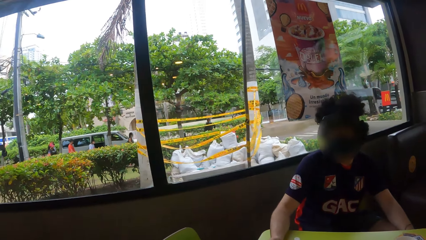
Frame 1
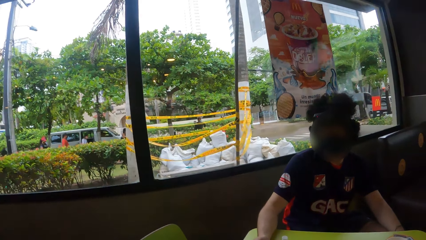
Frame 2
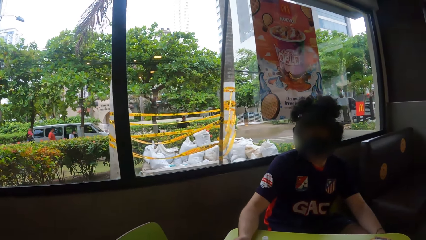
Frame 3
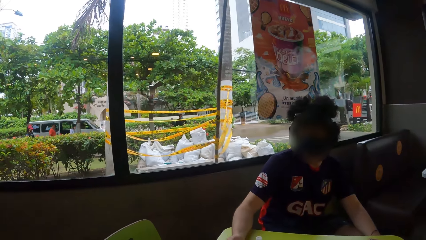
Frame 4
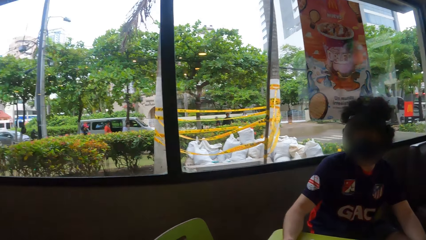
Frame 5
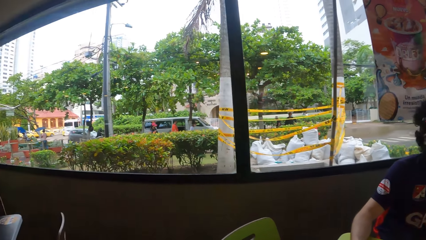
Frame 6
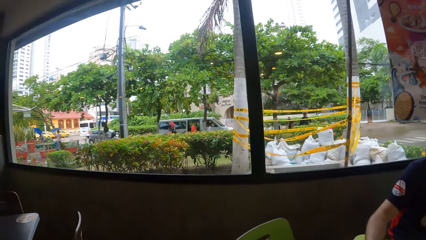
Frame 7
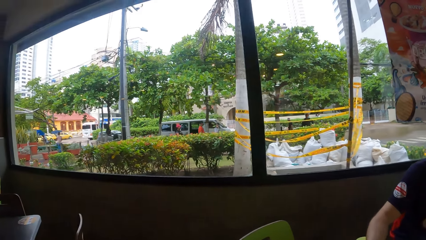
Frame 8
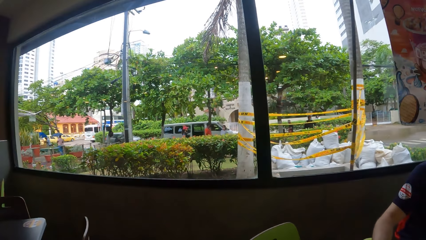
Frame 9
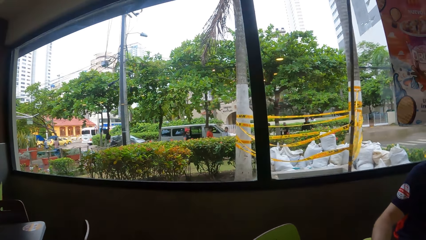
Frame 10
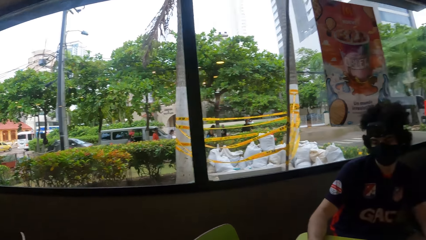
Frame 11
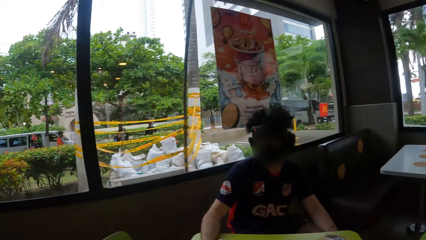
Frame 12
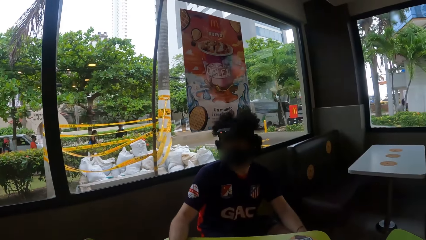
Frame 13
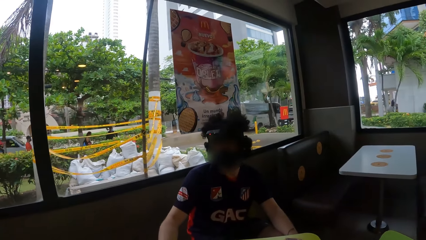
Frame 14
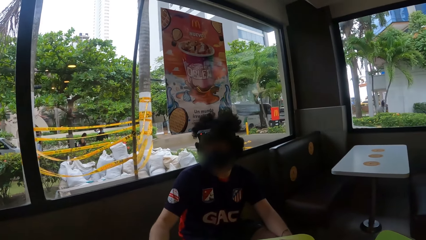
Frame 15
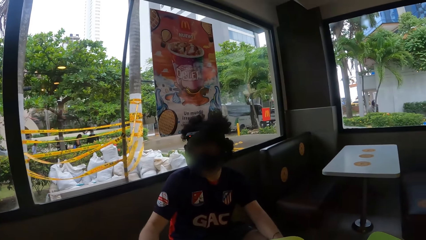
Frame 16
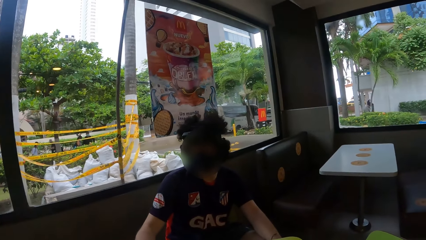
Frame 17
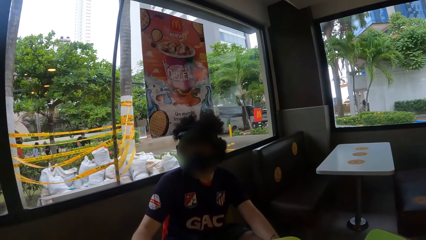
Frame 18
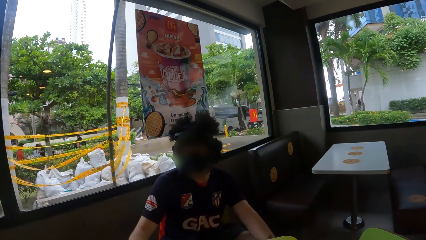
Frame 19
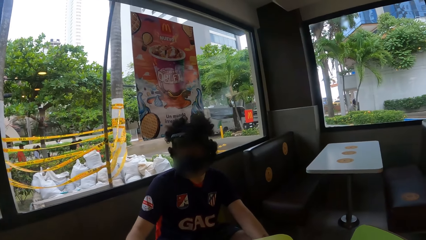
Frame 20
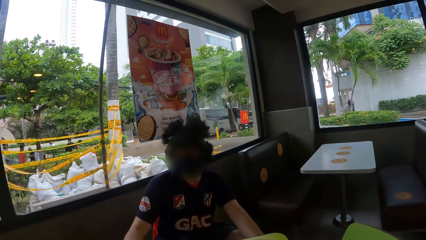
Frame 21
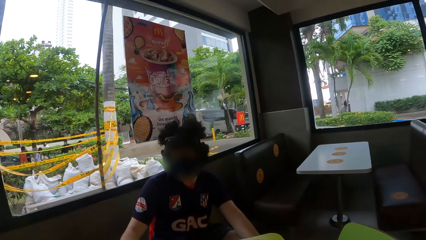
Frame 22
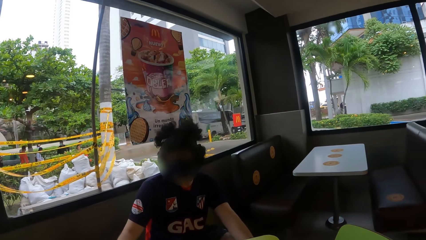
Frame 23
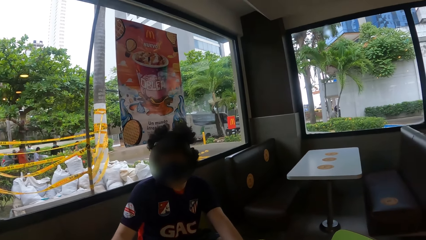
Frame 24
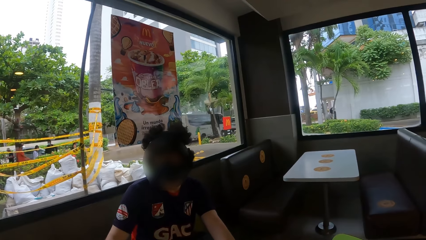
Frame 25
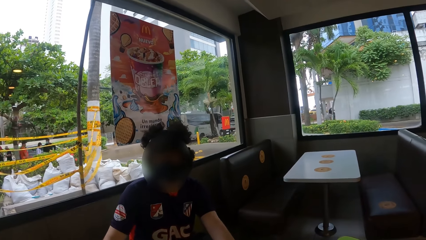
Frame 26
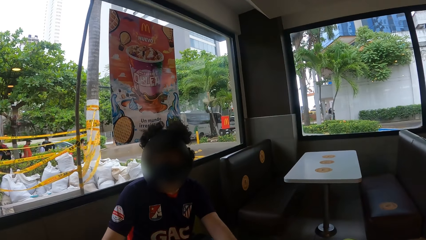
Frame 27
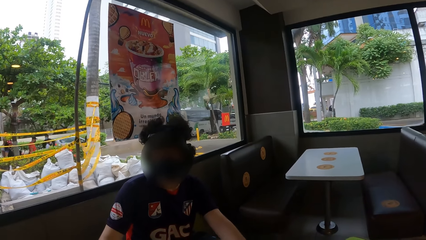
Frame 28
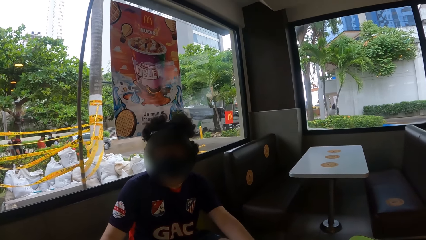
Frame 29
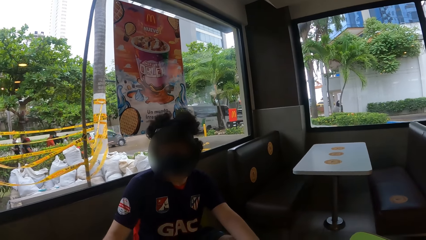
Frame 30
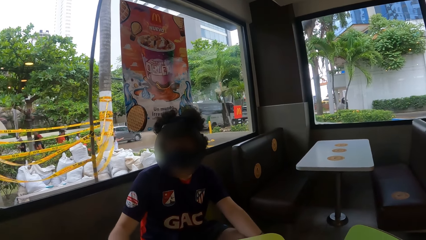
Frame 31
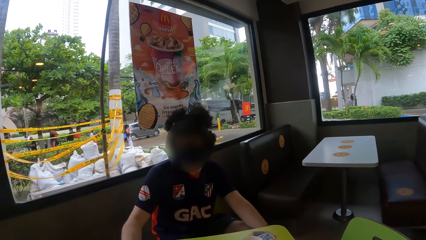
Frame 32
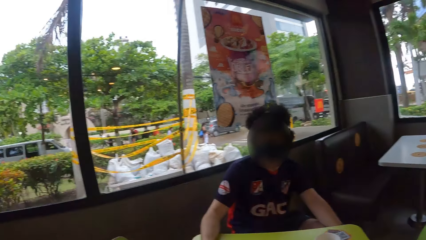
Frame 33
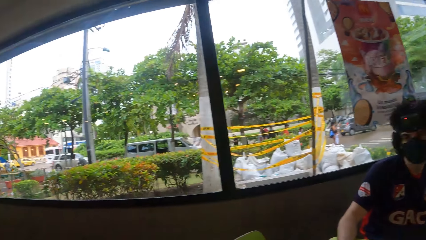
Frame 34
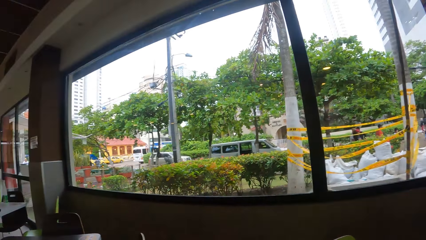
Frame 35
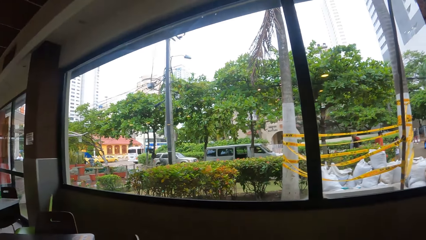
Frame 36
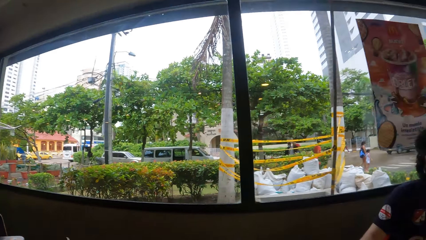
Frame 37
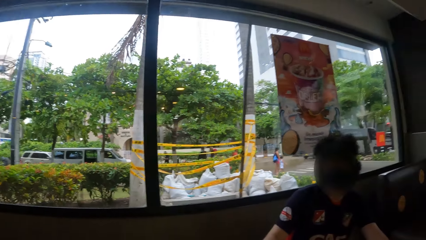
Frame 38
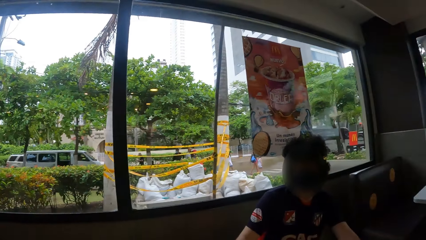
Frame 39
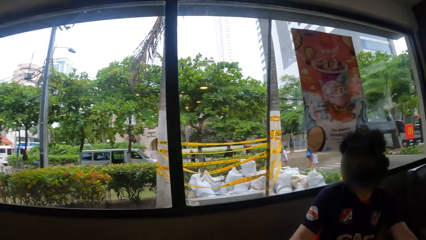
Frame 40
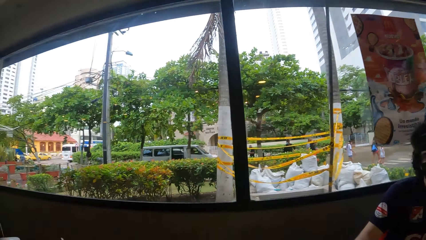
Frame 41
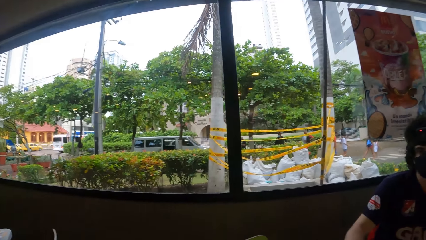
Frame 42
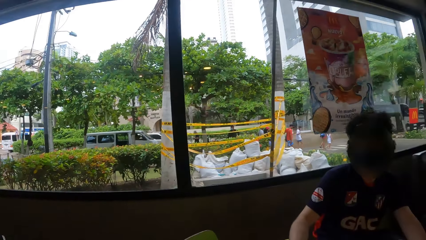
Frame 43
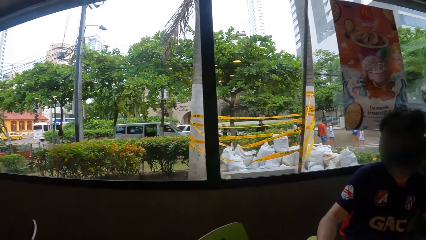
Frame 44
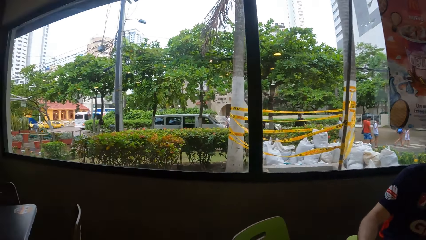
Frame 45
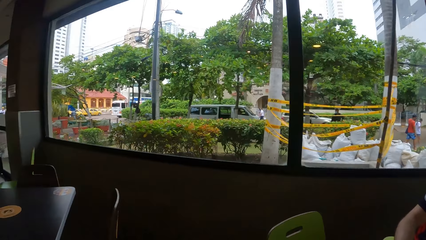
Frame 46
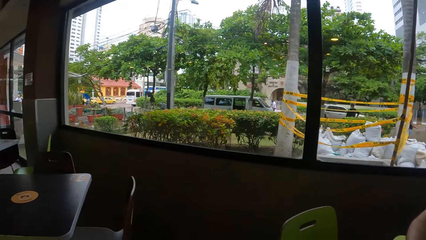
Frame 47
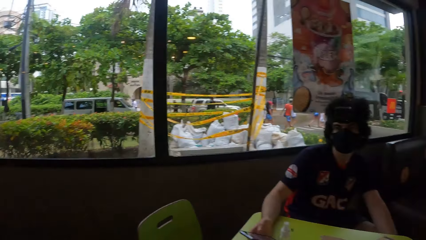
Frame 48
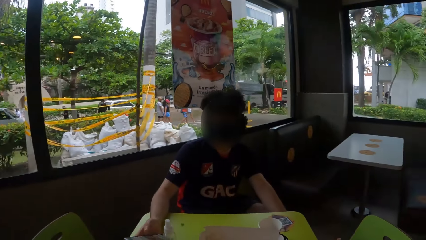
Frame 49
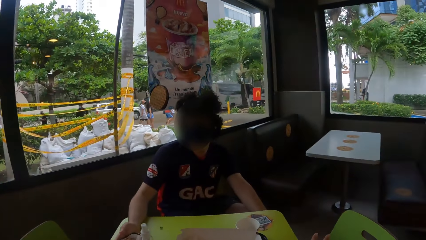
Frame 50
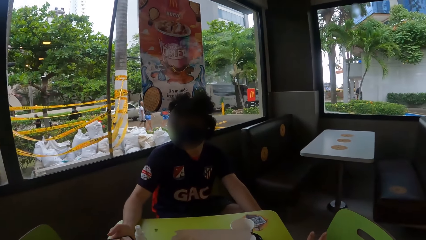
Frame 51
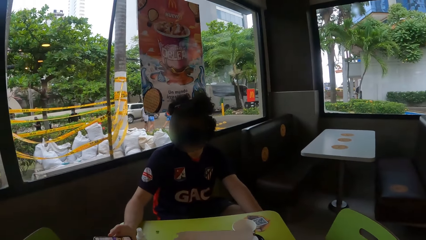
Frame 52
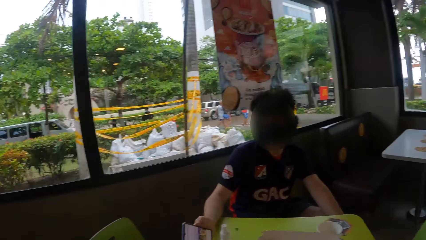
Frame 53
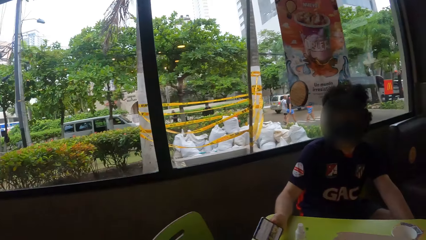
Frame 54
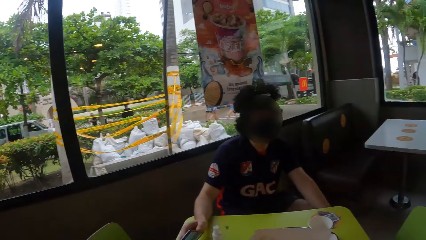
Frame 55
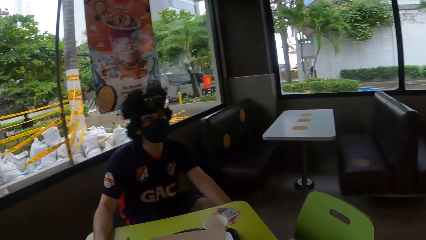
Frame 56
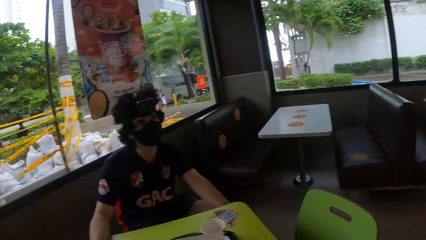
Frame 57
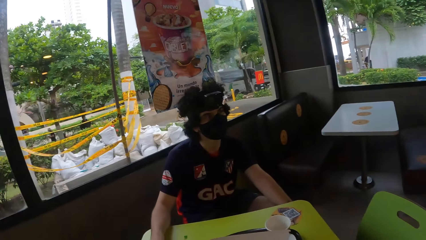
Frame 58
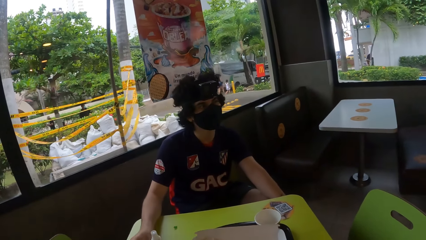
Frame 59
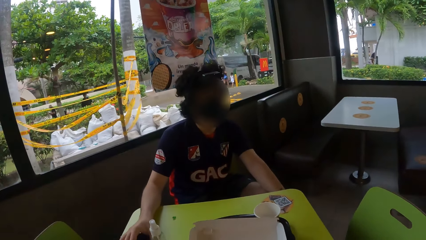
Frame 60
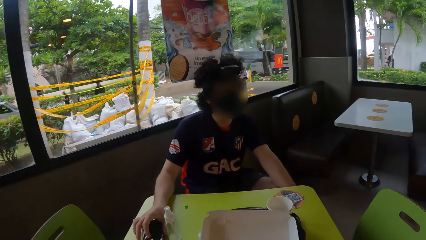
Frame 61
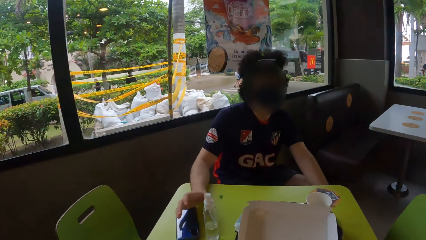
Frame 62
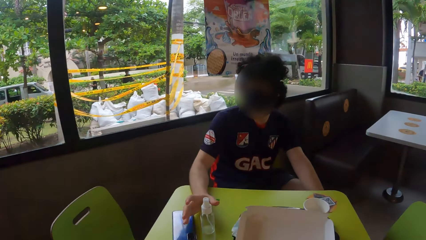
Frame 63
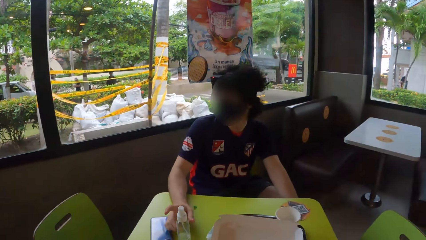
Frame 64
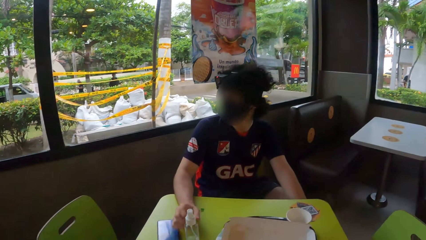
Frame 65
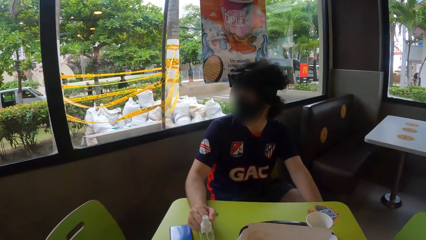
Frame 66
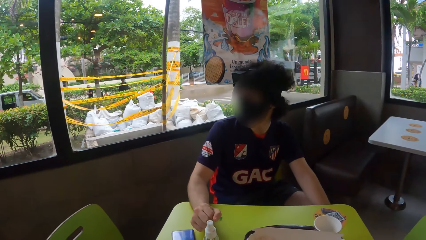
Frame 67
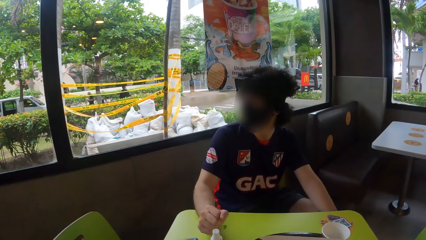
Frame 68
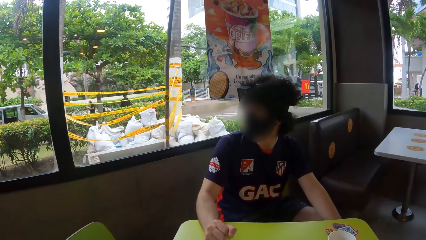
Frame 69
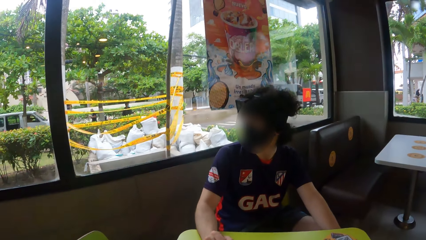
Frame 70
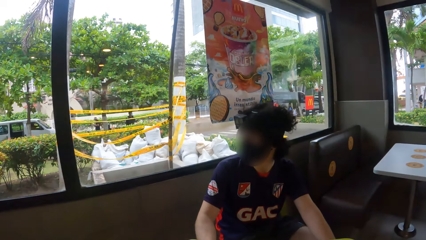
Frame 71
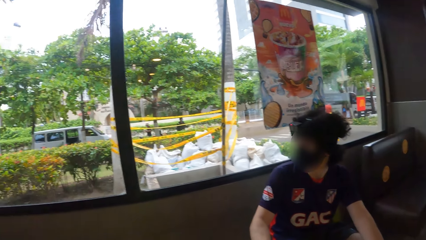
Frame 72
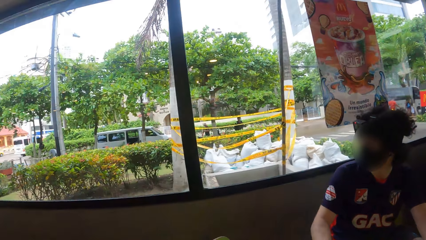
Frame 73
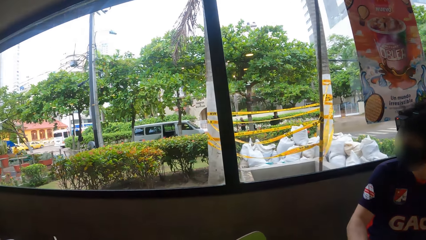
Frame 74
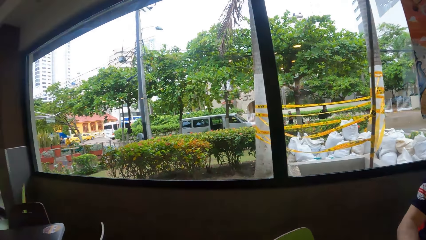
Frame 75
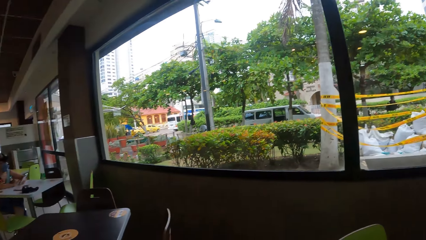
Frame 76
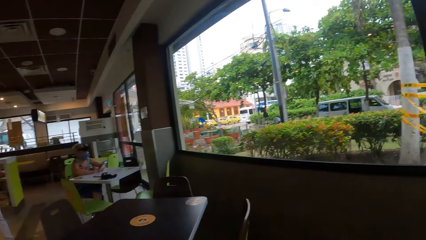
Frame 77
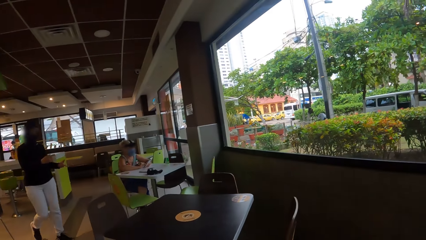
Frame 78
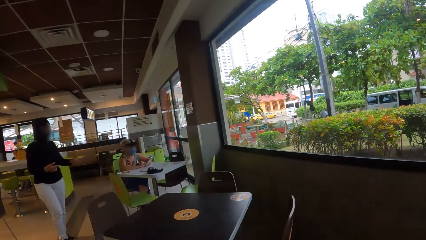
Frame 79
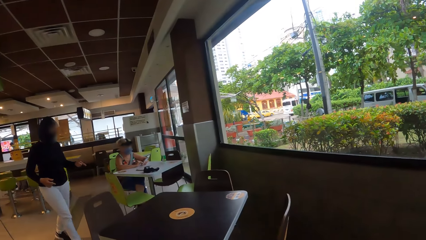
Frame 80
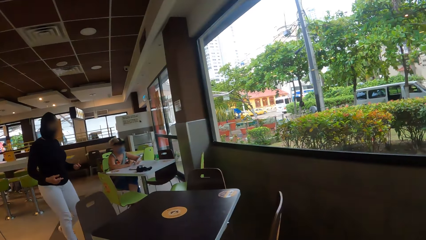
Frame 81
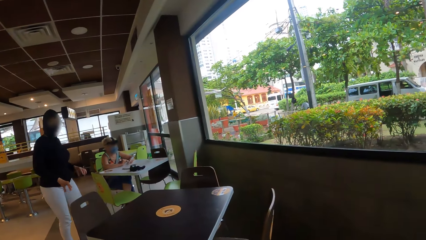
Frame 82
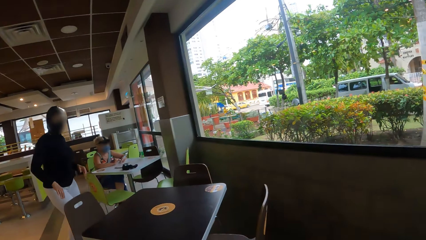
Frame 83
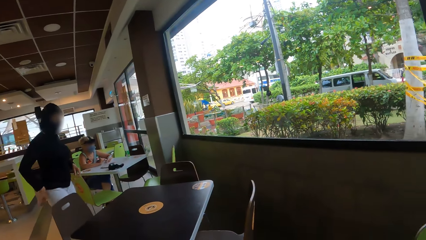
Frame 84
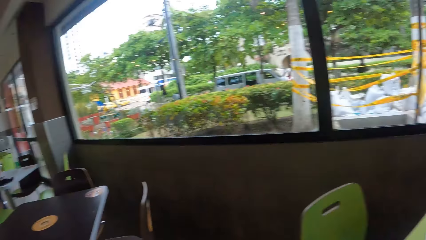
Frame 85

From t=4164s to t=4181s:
The camera wearer looks around the room. They look around the window. They look at a man. They look around the room. They look around the window. They look around the man. They look around the man again.
